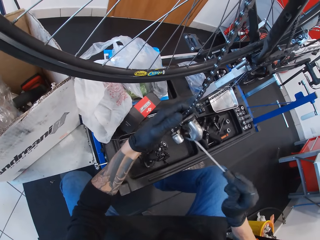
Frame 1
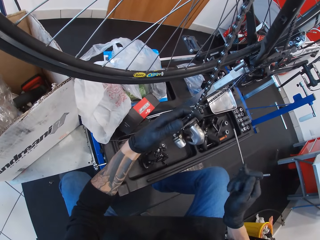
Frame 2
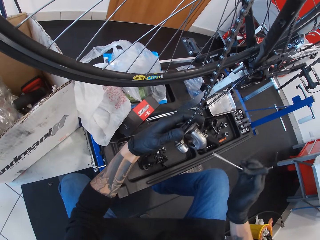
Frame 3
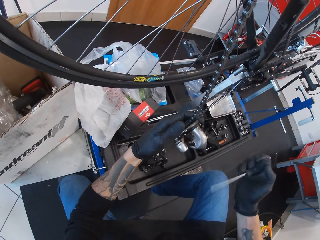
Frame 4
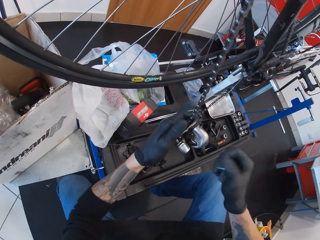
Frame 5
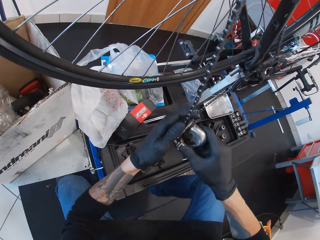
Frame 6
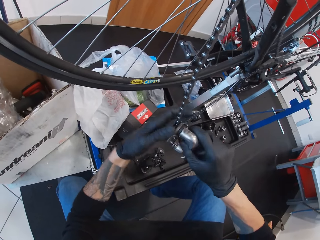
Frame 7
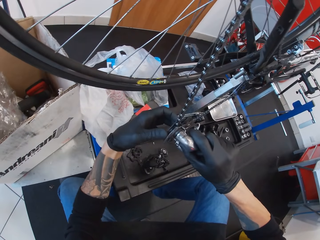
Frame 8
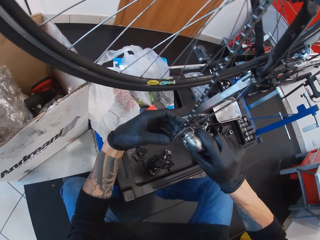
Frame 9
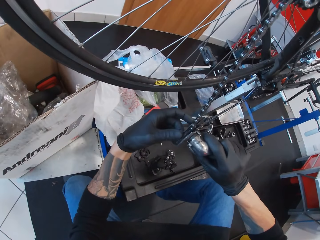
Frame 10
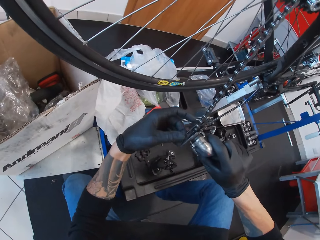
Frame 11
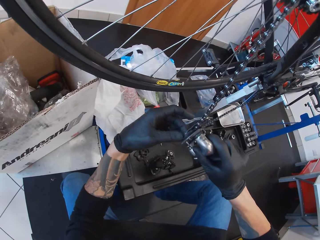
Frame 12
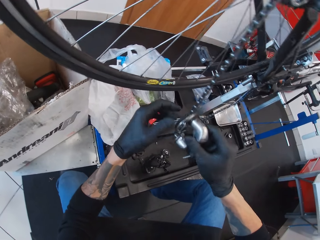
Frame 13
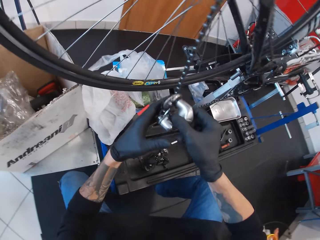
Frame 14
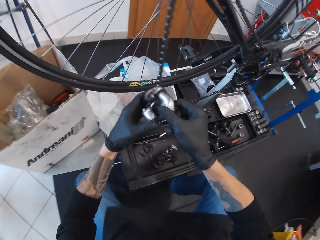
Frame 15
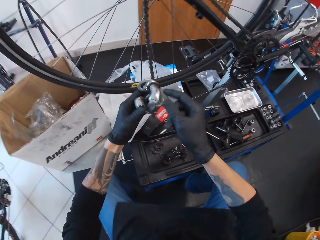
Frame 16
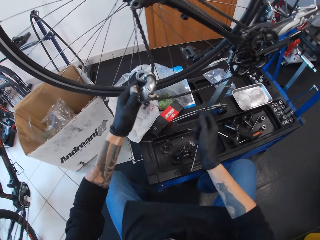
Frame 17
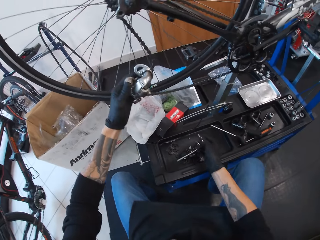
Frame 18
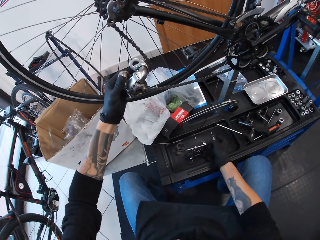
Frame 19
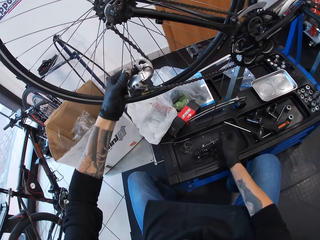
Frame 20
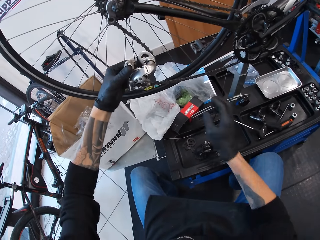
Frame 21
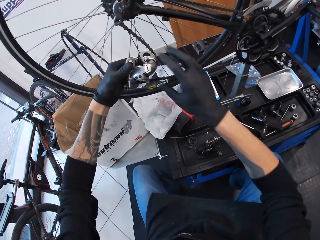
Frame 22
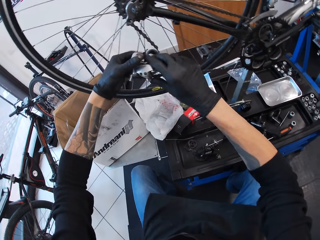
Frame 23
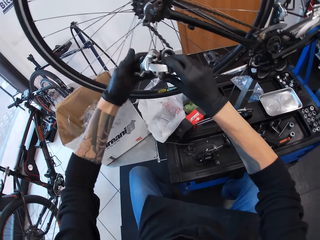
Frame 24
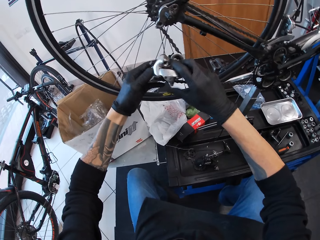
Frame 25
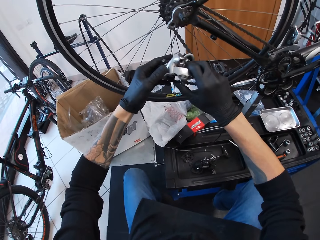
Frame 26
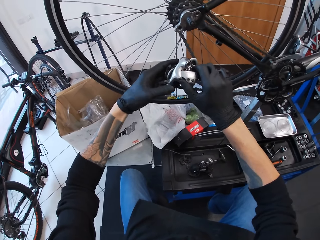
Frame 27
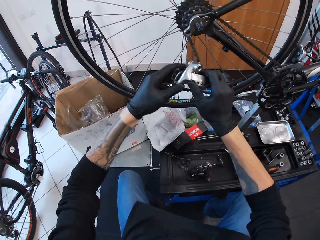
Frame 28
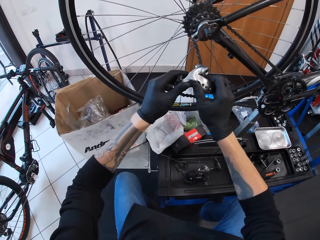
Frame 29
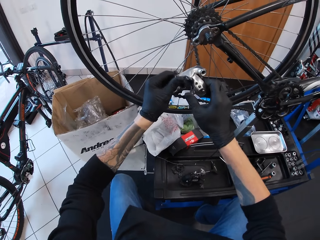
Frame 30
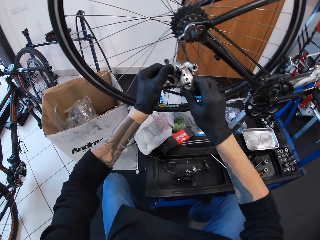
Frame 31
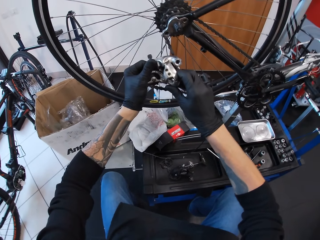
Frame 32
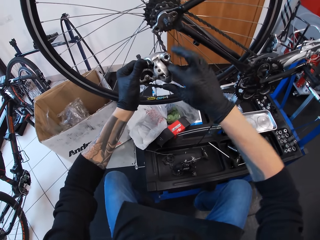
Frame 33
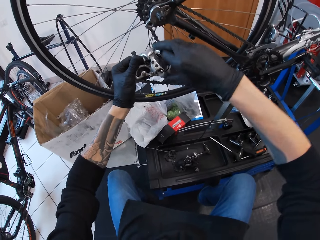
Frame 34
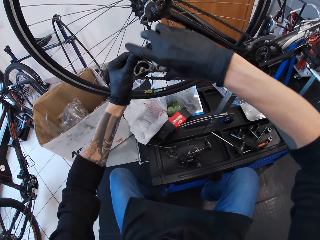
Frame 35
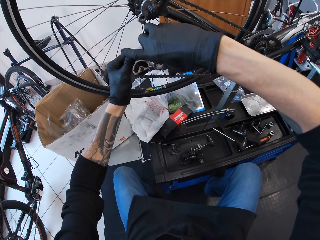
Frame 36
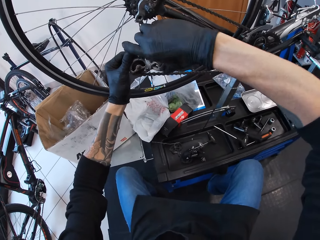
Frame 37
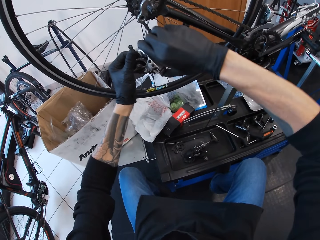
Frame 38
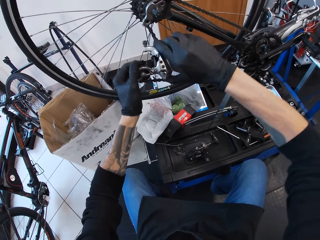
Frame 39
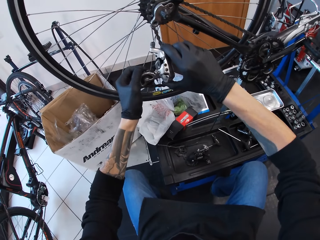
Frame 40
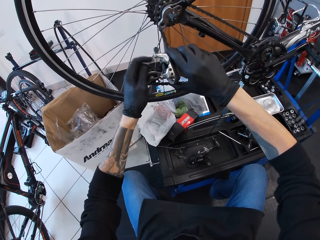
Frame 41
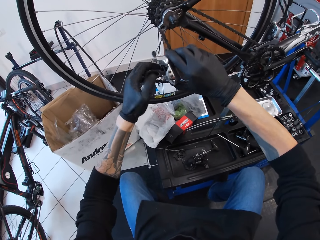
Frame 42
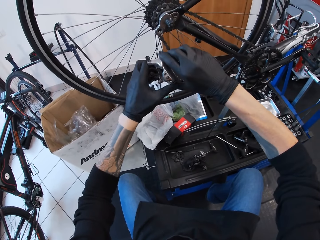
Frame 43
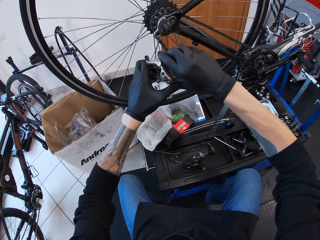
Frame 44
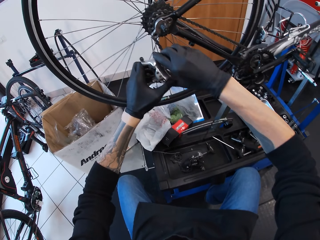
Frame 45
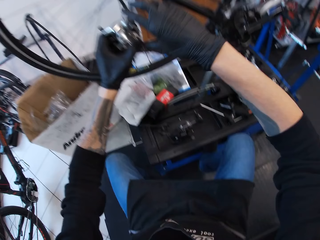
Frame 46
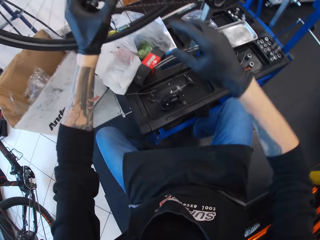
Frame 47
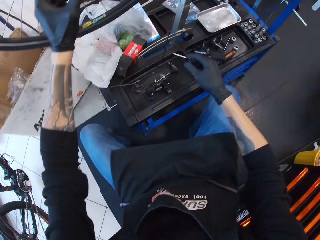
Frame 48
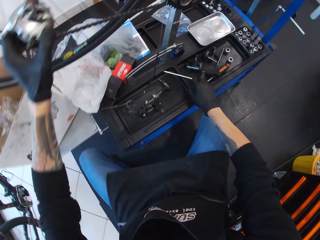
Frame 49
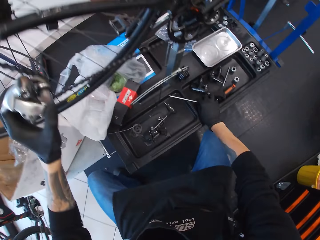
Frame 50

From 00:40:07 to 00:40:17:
The camera wearer holds the screwdriver. They rotate the chain. They fix the rear derailleur with their hands. They place the screwdriver down. They fix the rear derailleur with their hands again.

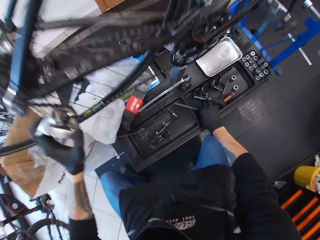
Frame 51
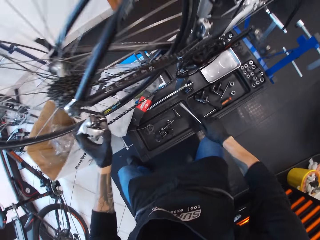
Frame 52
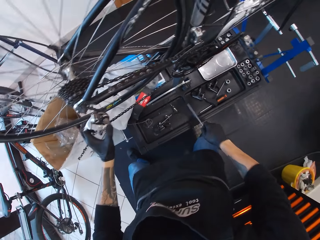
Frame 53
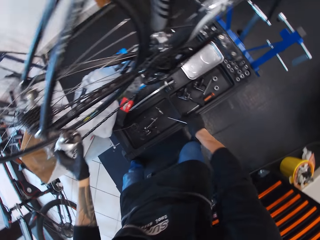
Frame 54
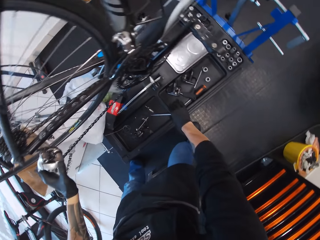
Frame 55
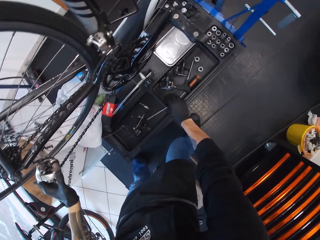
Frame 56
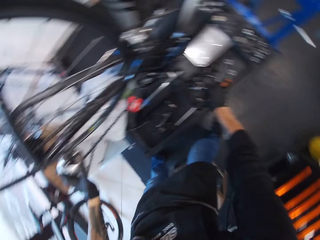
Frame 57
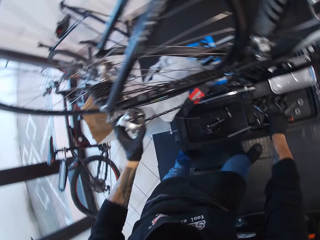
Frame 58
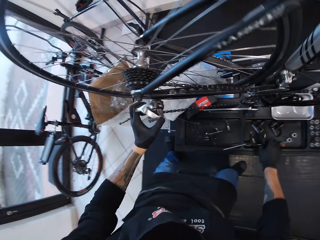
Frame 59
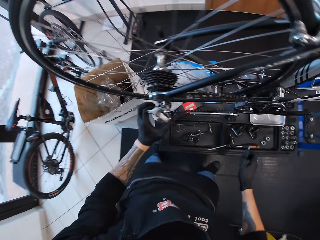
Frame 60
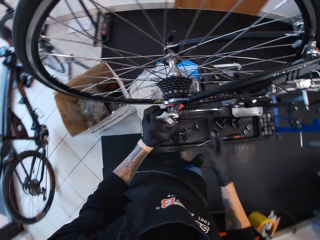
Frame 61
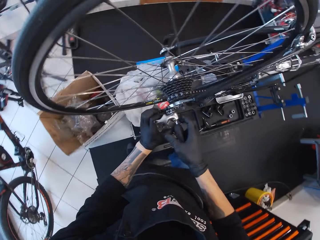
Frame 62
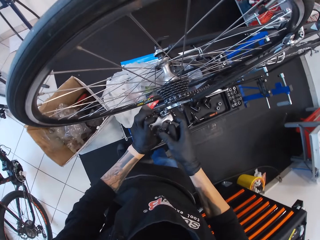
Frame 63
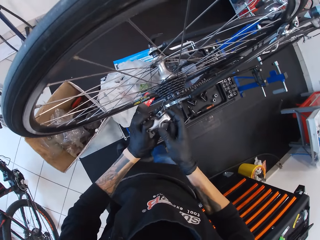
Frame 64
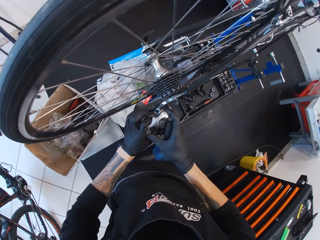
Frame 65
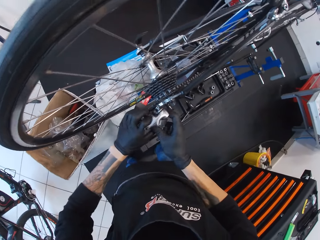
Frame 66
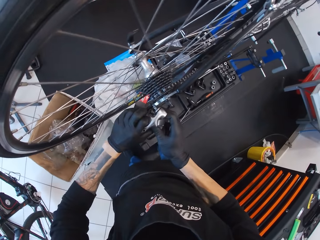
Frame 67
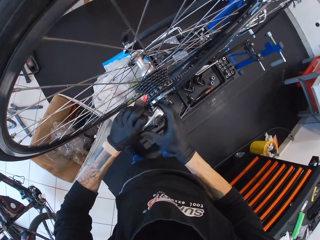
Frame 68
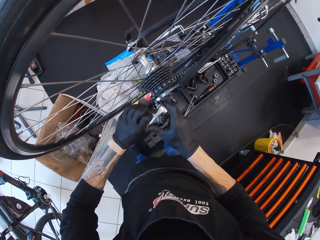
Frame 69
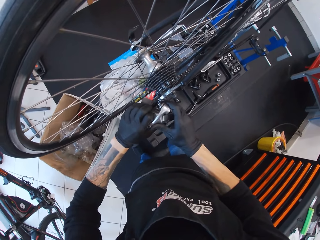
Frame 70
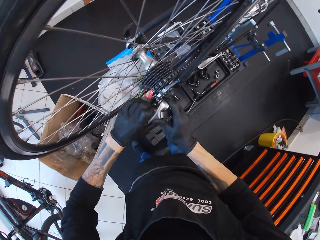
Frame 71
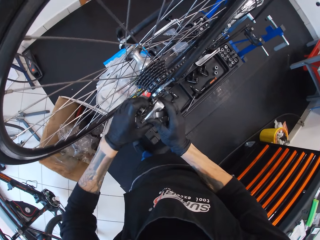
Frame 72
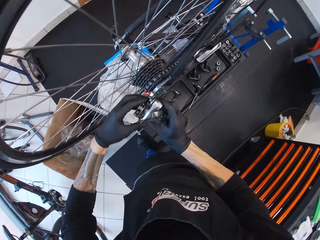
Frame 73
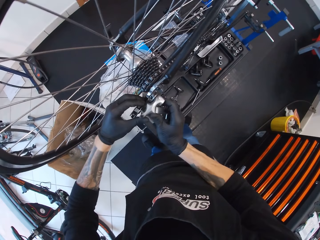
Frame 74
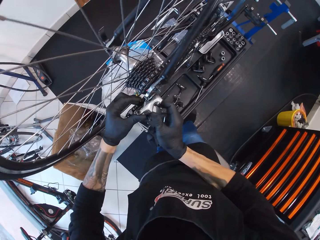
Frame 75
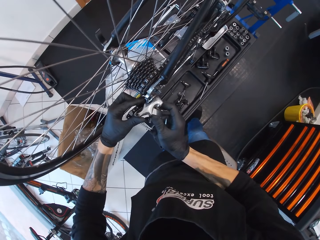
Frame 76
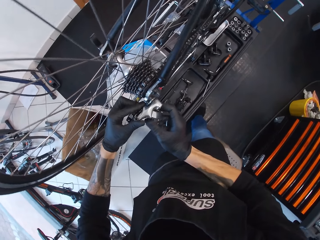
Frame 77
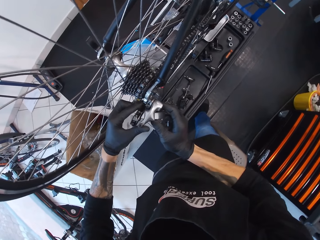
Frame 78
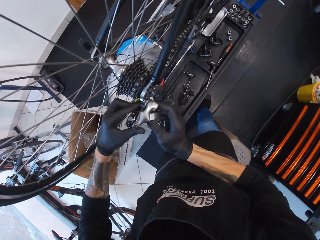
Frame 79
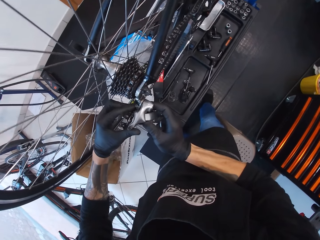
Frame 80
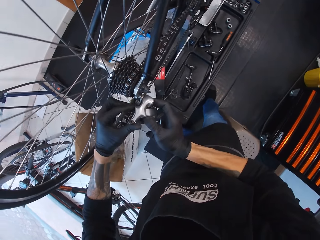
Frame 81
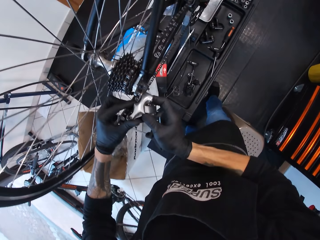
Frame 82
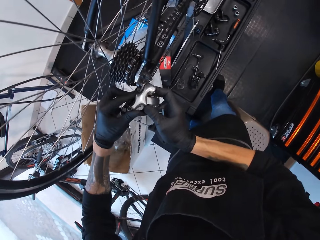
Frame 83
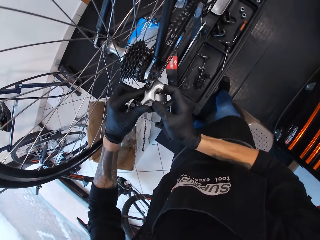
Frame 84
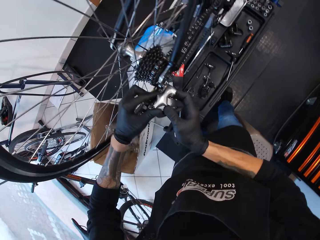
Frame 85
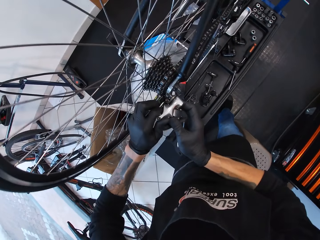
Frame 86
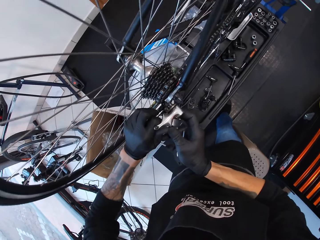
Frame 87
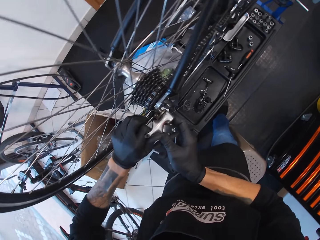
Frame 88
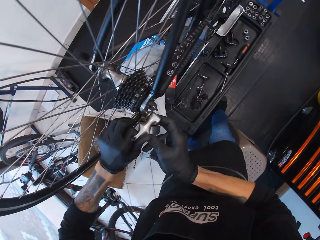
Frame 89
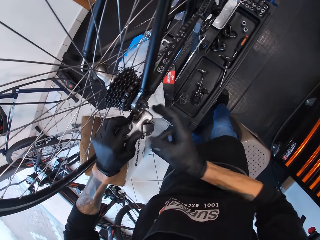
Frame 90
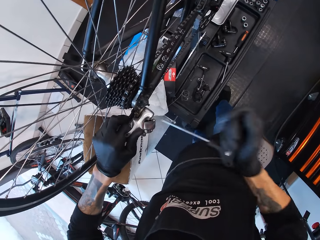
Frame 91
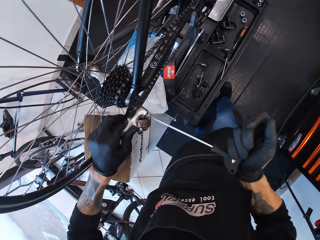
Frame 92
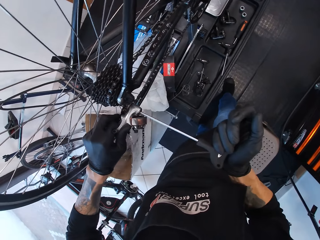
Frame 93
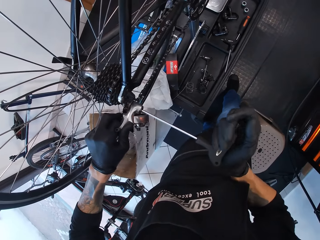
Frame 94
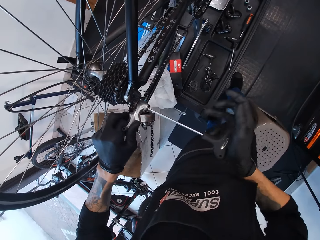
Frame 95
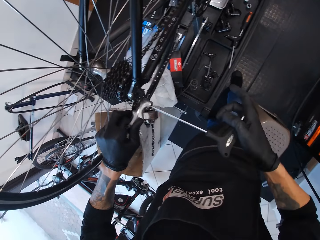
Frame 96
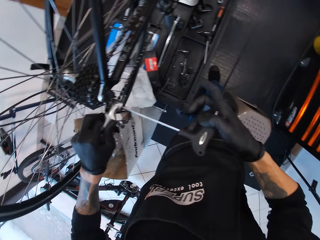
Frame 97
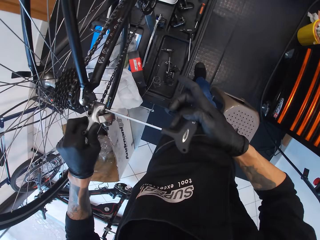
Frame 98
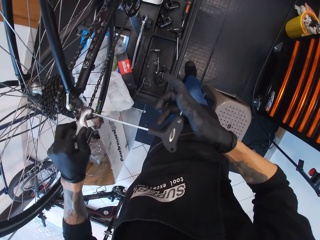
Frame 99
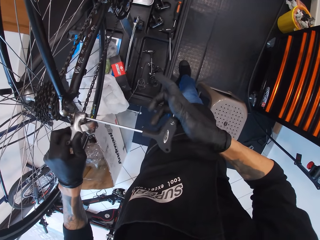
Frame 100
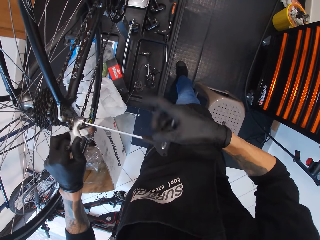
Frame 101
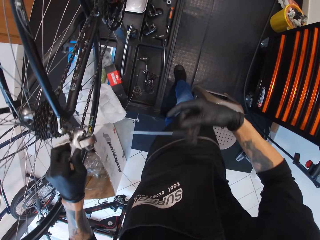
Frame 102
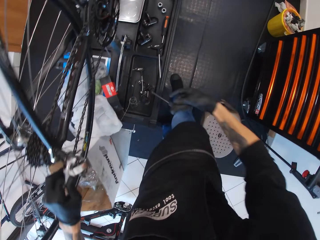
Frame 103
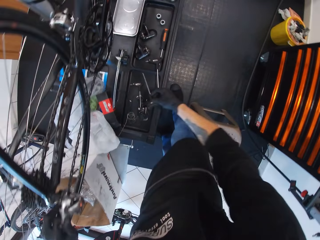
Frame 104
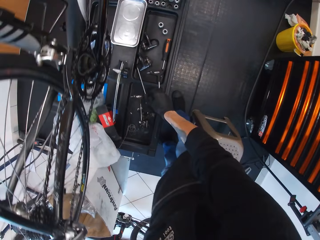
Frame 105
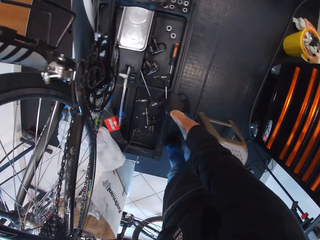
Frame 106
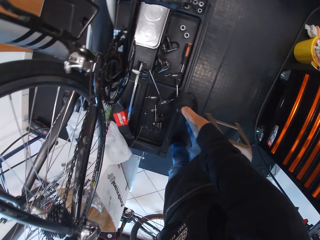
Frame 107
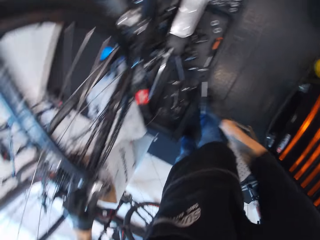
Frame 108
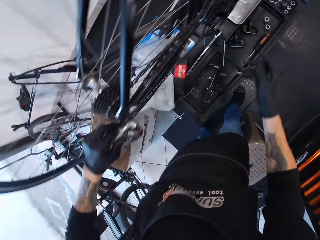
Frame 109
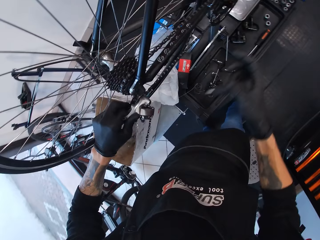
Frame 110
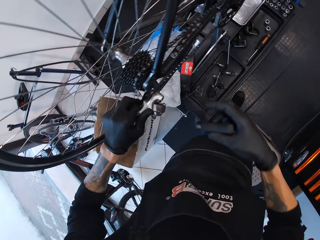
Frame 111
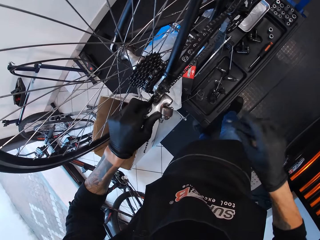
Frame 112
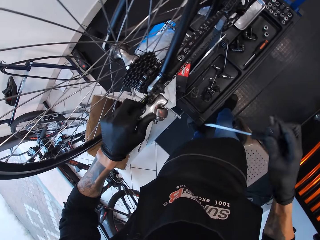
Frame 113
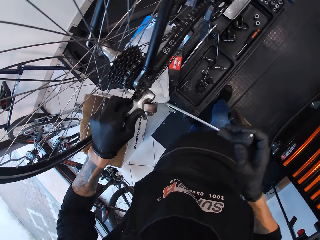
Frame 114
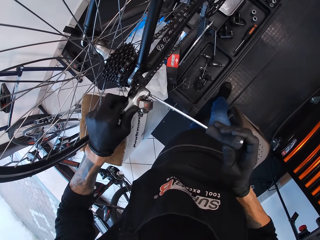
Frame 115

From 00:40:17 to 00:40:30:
The camera wearer picks up the screwdriver. They place the screwdriver down. They fix the rear derailleur with their hands. They tighten bolts with the screw. They fix the rear derailleur with the screwdriver. They place the screwdriver down. They pick up the screw.
